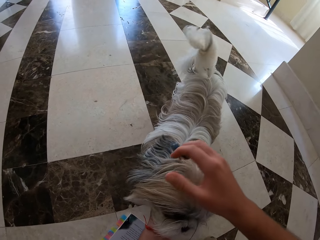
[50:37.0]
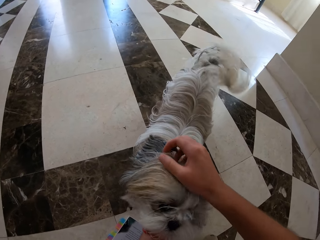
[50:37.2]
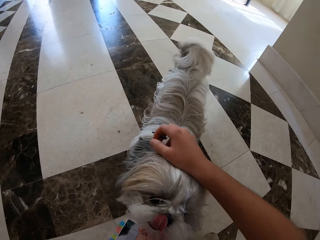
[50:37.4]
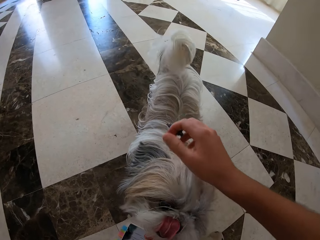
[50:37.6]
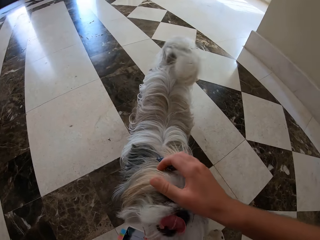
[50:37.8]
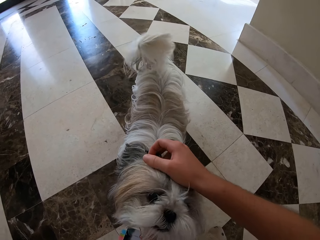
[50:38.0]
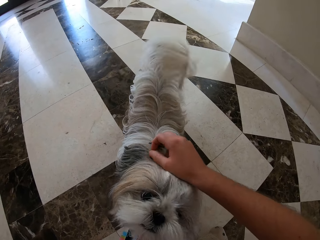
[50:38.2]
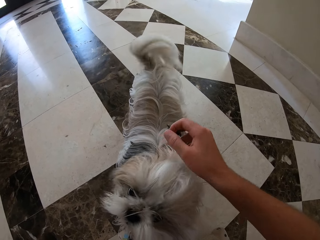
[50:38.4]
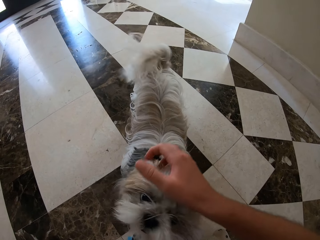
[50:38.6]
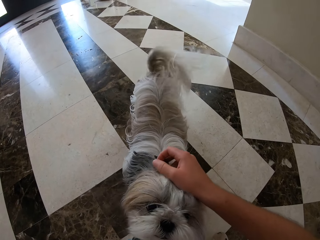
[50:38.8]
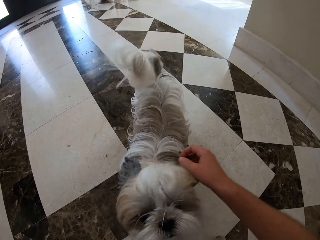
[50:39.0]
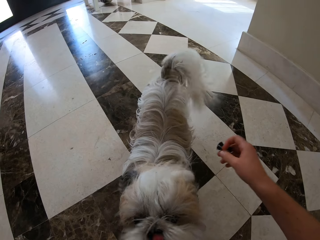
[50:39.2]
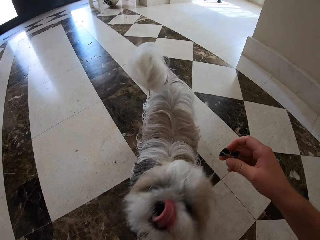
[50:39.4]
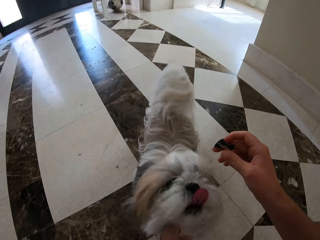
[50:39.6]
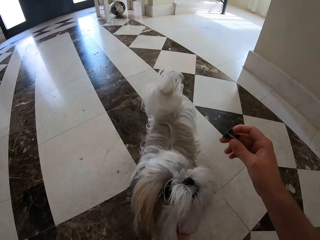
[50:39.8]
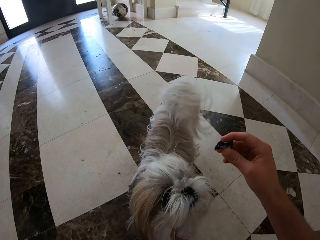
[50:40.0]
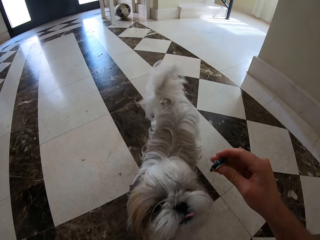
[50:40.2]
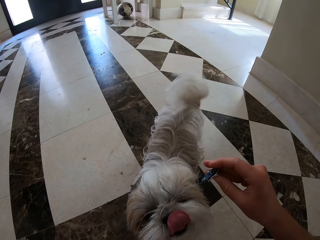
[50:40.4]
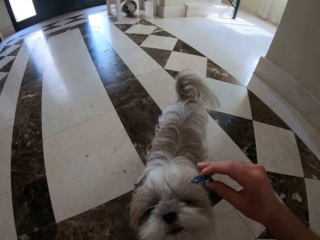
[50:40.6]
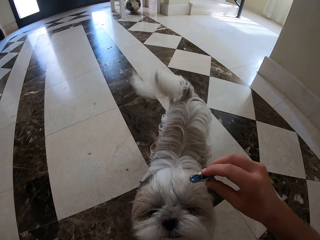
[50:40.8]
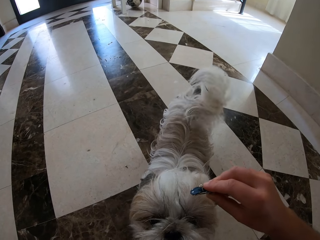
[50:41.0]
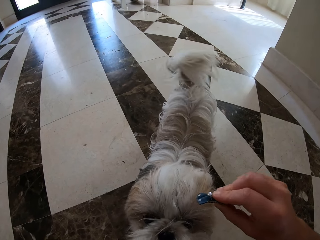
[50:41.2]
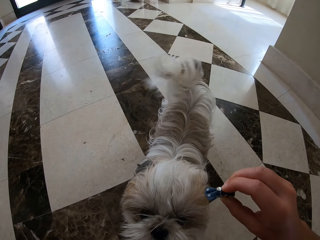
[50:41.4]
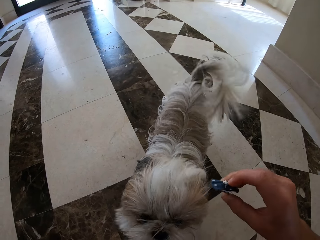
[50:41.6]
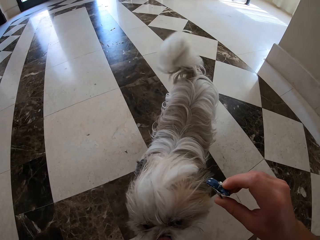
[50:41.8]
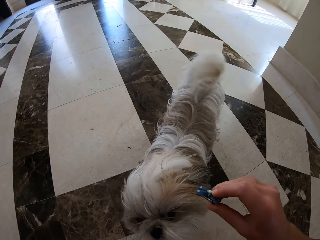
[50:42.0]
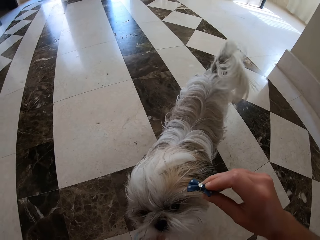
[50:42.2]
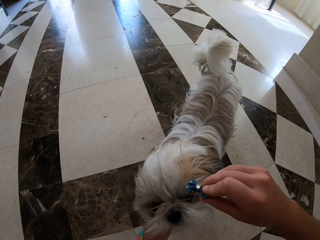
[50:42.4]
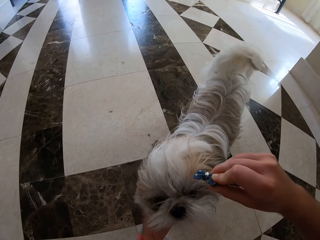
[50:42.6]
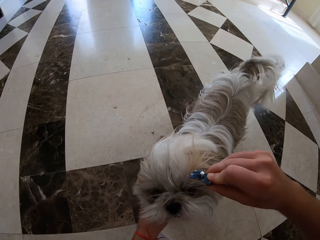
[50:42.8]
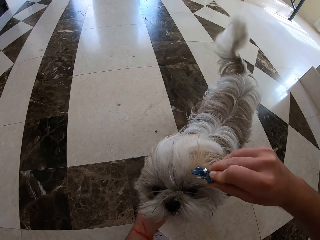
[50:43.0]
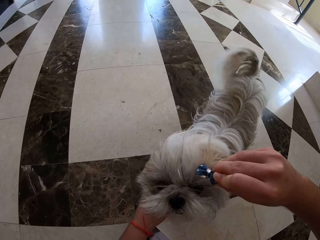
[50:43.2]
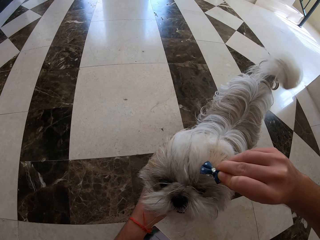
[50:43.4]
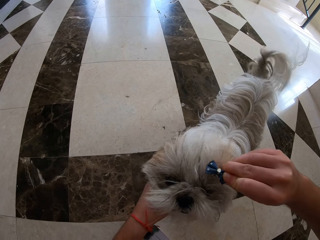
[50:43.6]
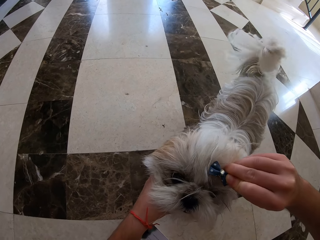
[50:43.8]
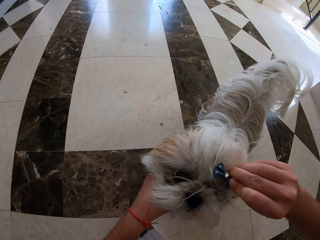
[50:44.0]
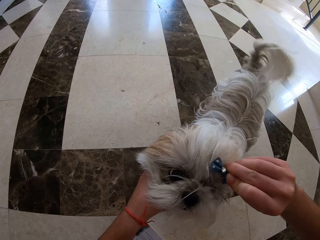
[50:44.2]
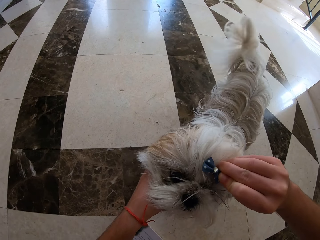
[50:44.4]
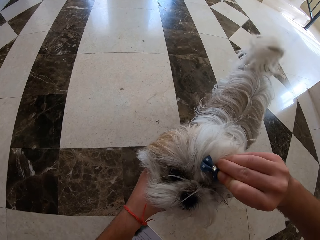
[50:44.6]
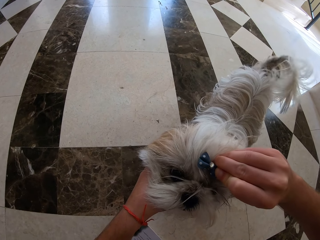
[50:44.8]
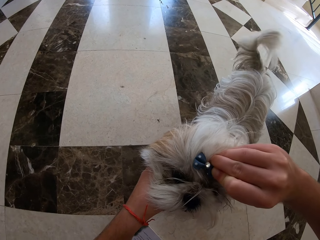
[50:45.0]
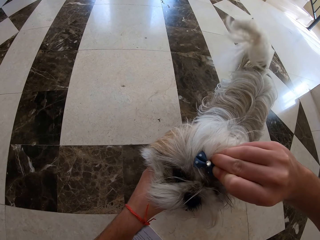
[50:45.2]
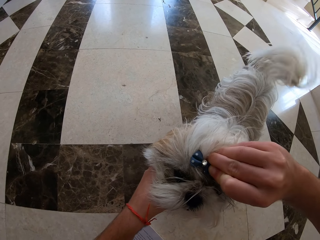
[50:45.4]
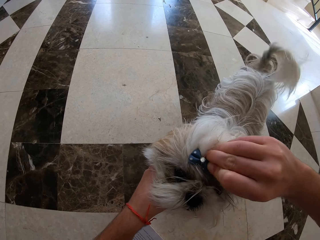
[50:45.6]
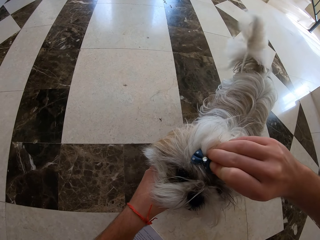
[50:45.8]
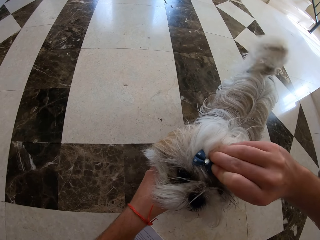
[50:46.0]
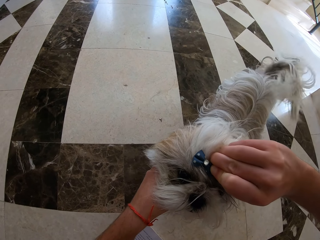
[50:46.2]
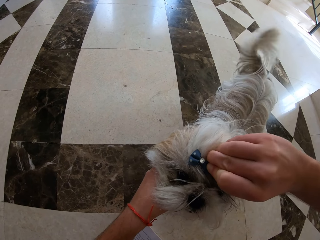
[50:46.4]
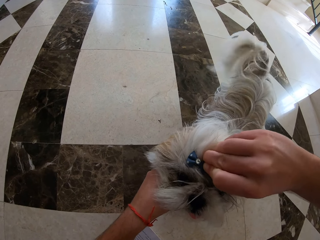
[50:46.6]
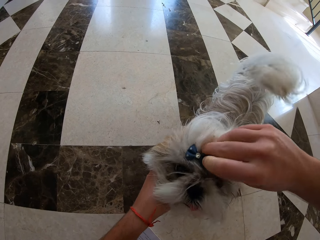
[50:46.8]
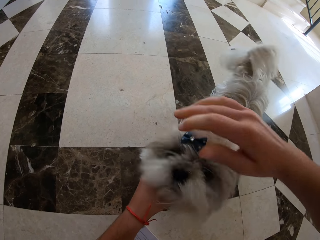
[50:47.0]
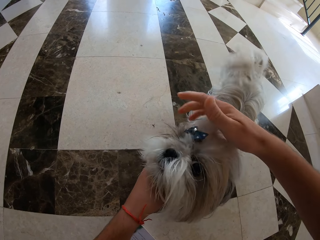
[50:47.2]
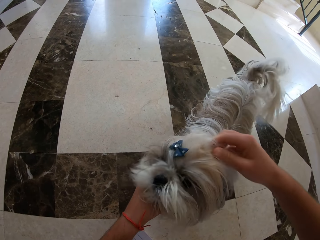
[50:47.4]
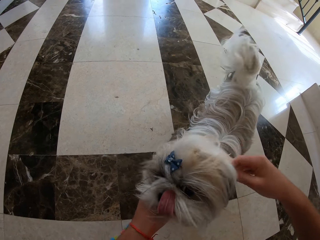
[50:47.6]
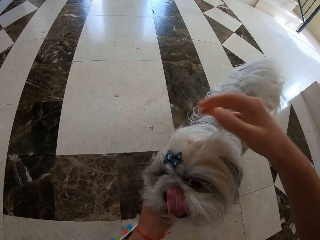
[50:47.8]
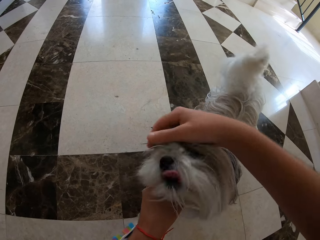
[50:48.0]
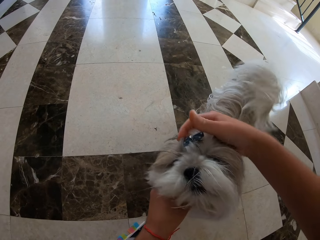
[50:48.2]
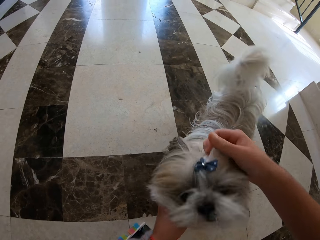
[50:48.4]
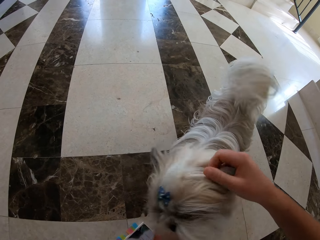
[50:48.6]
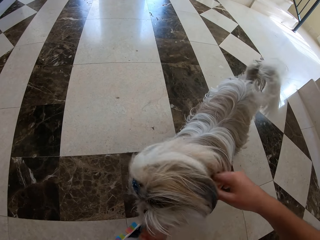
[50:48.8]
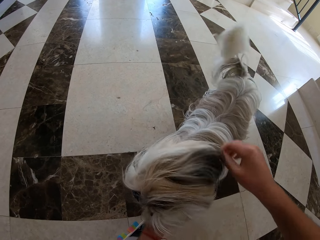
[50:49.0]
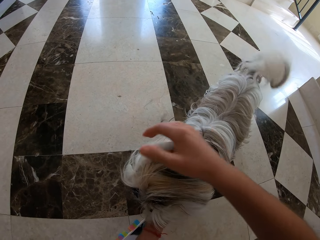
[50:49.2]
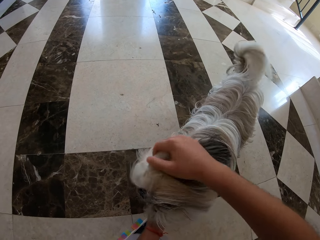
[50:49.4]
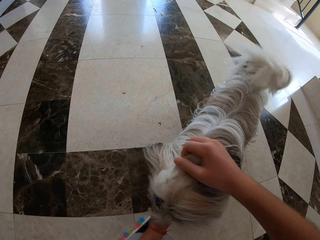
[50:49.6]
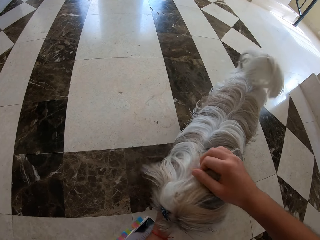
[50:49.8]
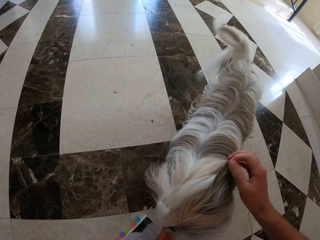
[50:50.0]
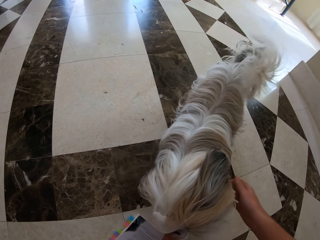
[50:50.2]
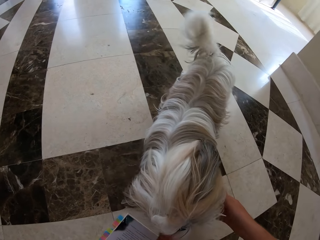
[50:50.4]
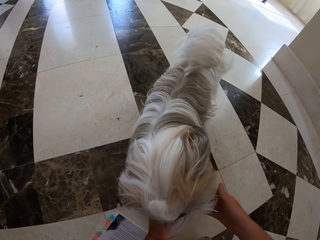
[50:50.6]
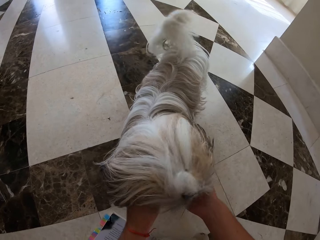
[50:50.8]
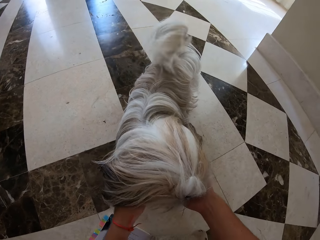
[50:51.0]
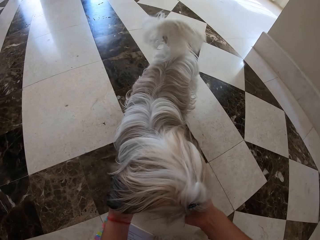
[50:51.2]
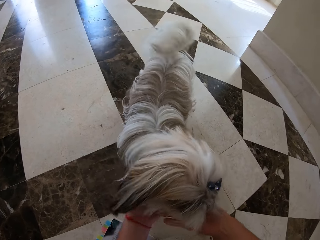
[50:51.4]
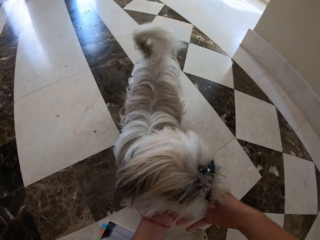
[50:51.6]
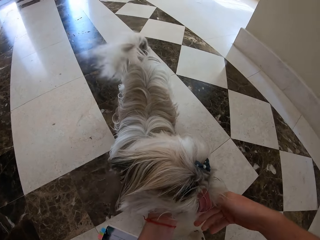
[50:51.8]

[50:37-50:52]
The camera wearer puts a hair clip on the puppy's fur. He touches the dog. He combs the puppy's fur with his hand.

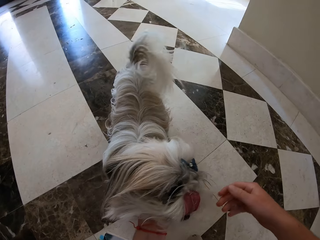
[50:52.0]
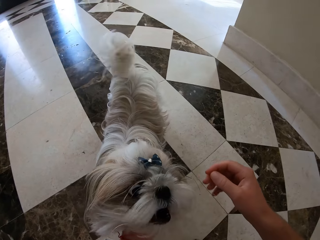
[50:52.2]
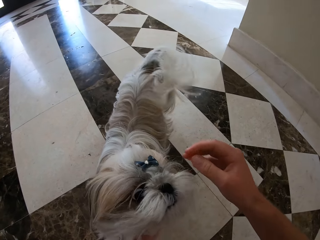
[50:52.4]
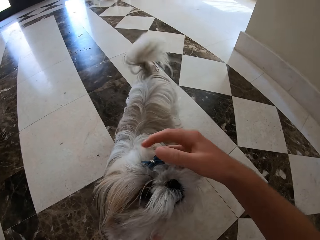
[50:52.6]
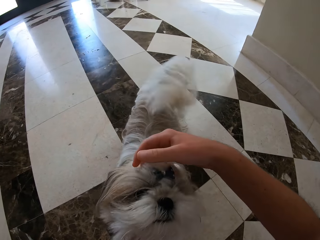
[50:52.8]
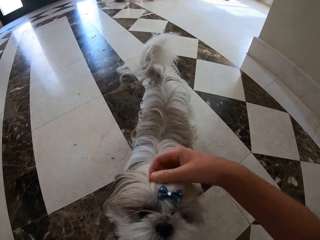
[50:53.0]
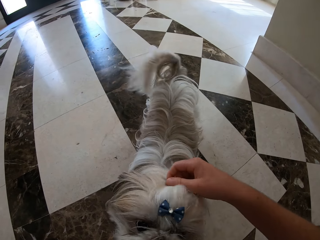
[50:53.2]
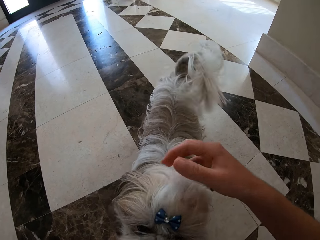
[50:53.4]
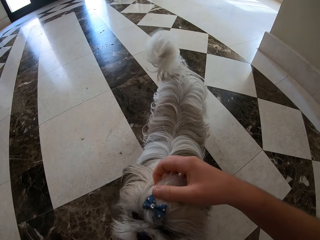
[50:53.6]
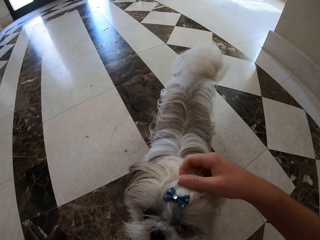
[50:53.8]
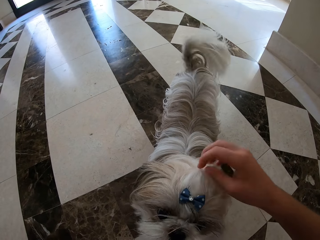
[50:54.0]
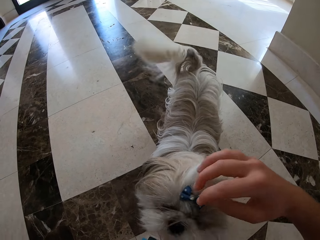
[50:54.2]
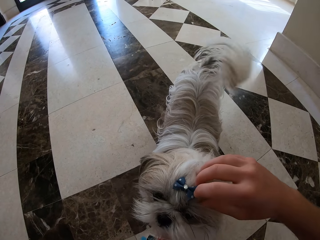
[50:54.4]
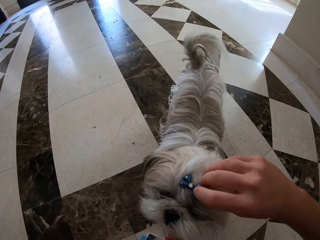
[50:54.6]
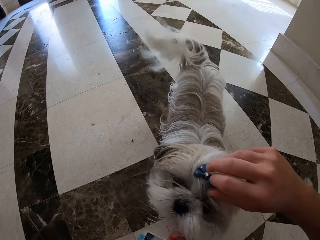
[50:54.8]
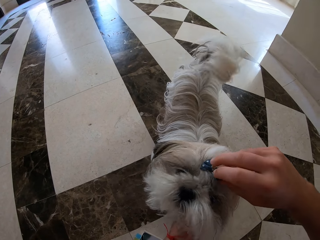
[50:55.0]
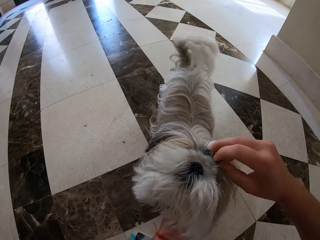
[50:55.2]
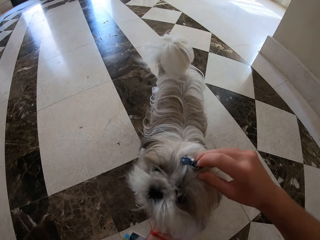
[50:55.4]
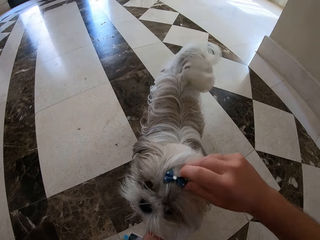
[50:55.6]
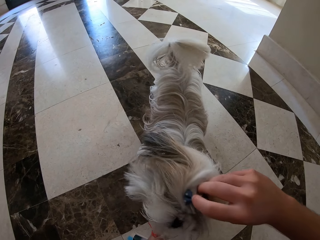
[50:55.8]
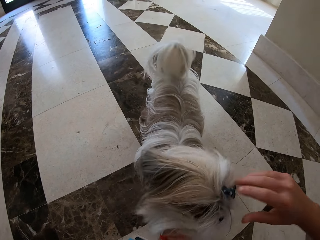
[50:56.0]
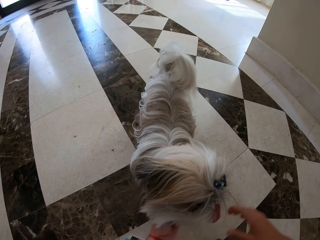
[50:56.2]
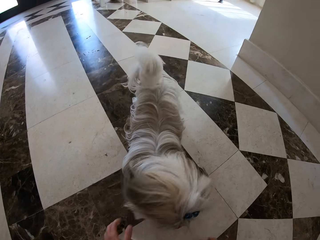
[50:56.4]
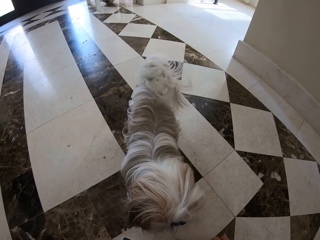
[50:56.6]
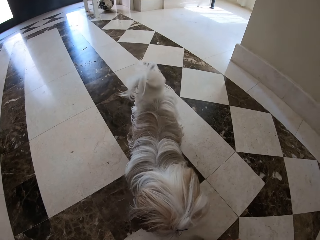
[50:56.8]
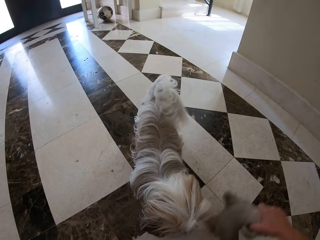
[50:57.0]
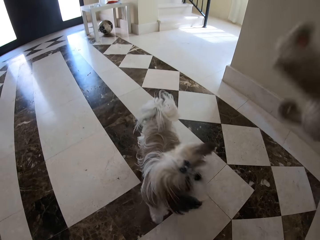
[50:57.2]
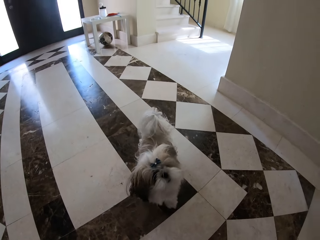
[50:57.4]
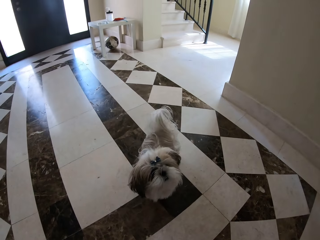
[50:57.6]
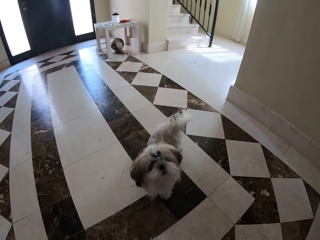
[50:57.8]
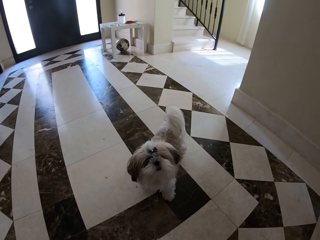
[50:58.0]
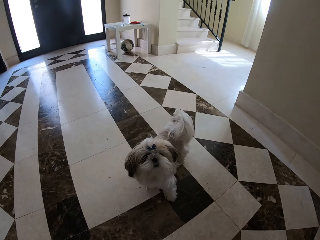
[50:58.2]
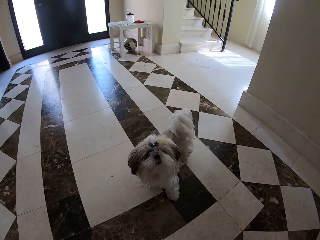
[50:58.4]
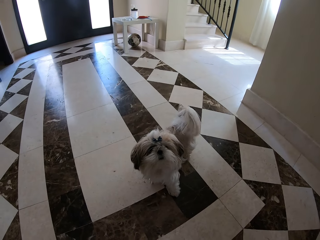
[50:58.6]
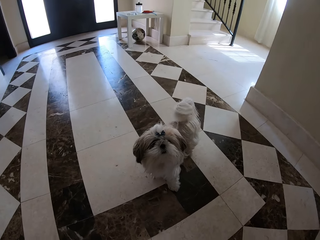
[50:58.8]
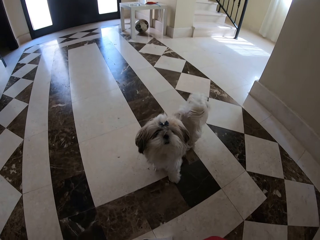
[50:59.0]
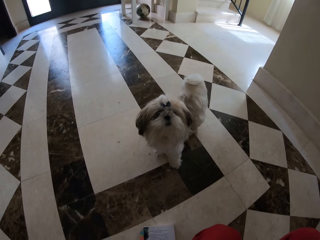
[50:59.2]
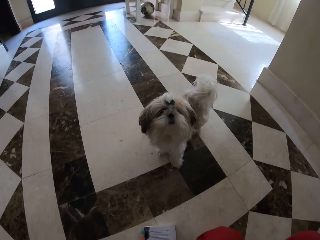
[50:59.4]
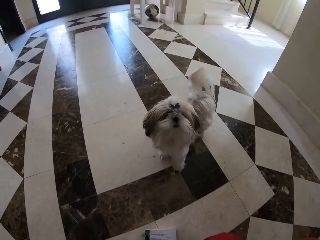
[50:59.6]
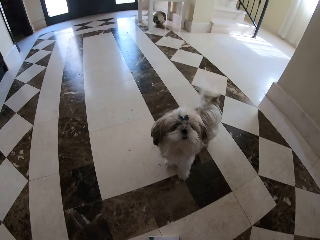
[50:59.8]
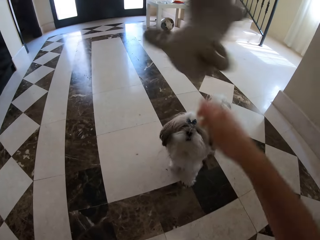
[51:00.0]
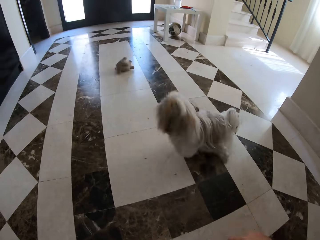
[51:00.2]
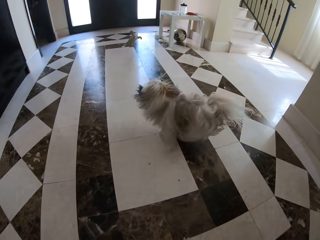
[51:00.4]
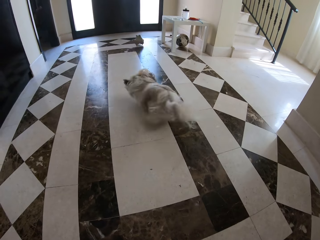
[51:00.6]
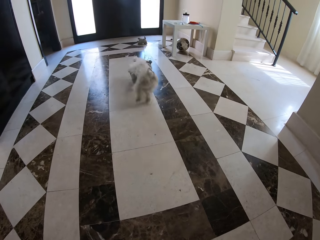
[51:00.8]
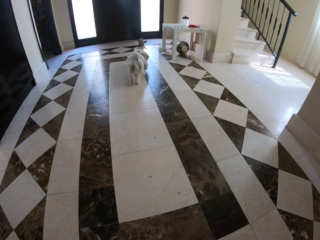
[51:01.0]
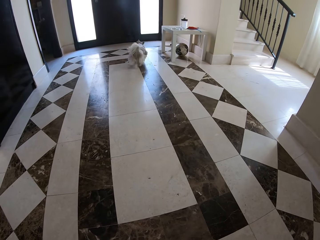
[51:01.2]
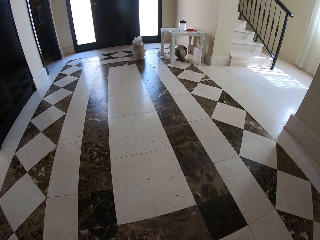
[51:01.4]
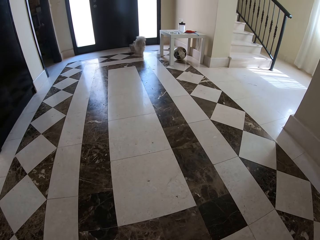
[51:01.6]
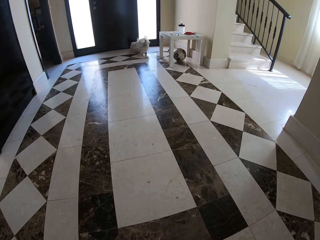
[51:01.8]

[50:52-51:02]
The camera wearer picks up the teddy bear. They throw the teddy bear.
